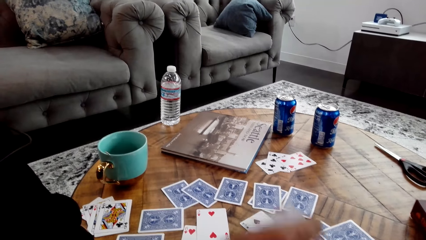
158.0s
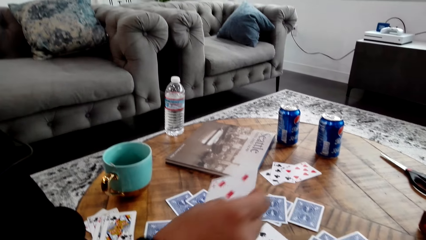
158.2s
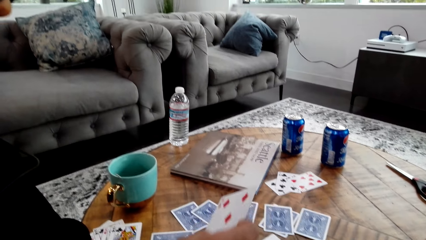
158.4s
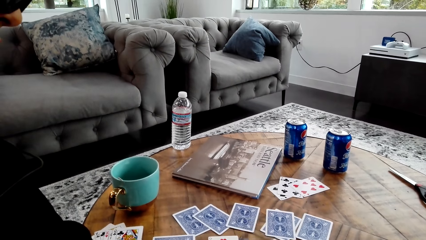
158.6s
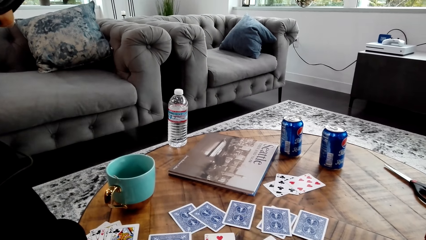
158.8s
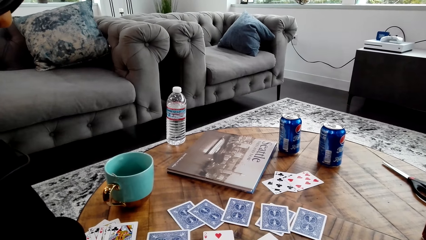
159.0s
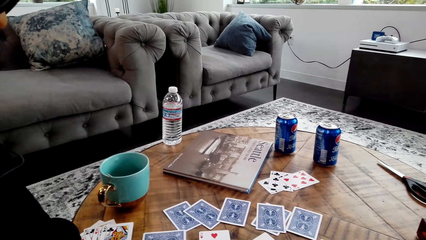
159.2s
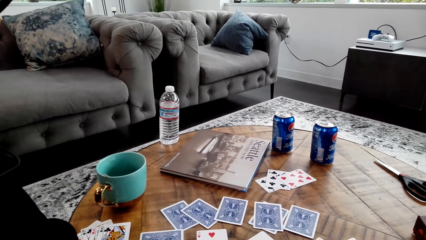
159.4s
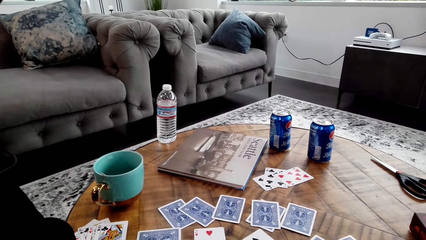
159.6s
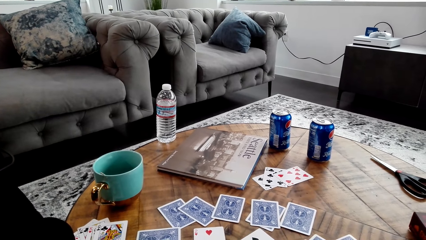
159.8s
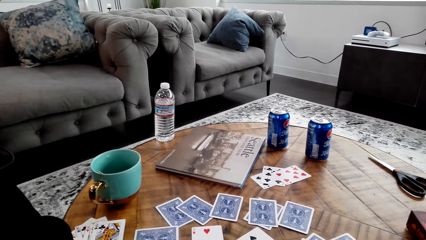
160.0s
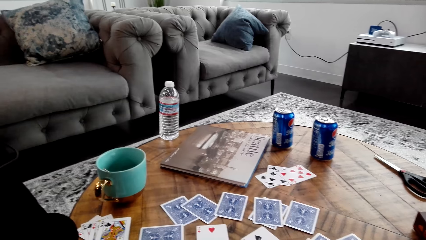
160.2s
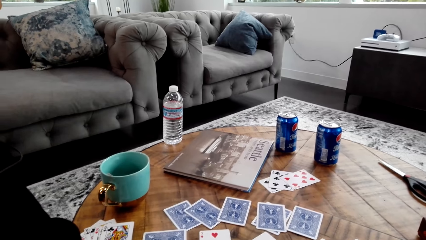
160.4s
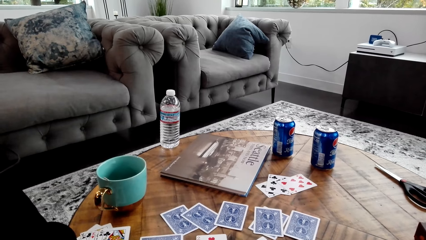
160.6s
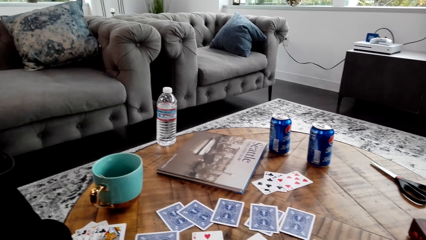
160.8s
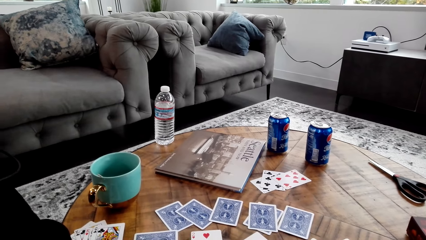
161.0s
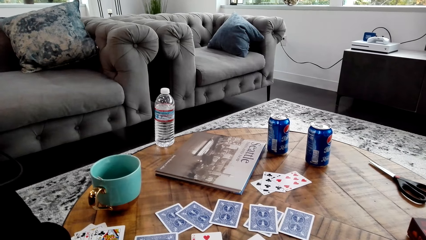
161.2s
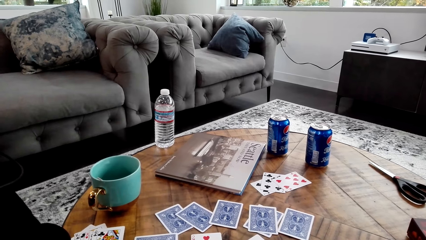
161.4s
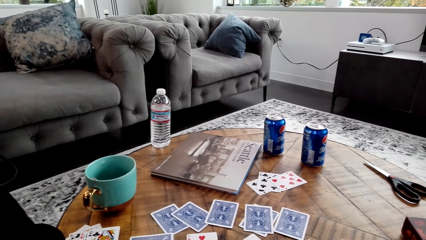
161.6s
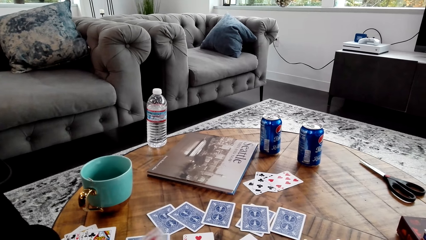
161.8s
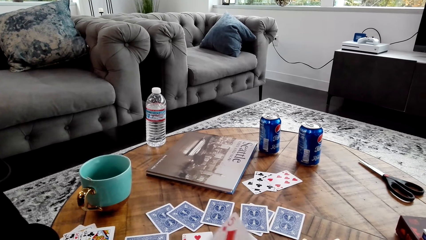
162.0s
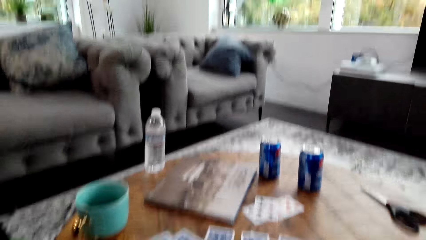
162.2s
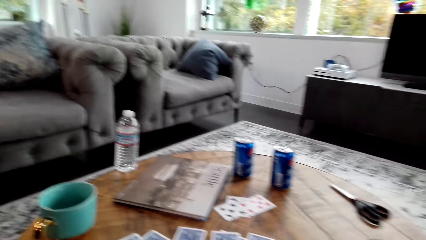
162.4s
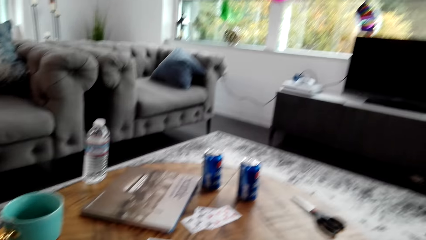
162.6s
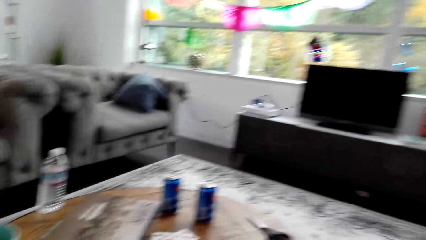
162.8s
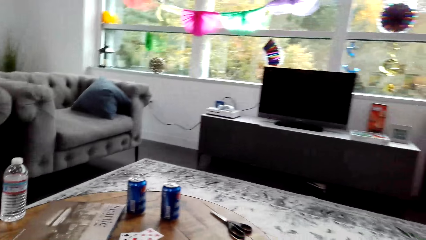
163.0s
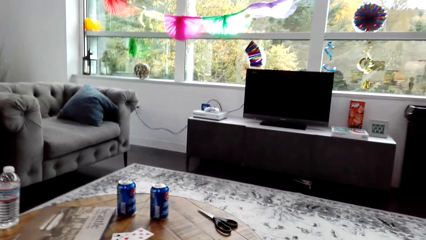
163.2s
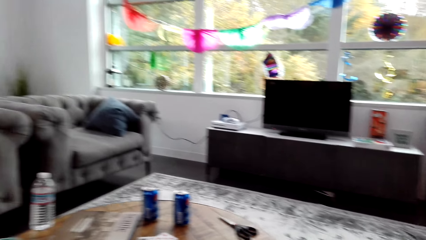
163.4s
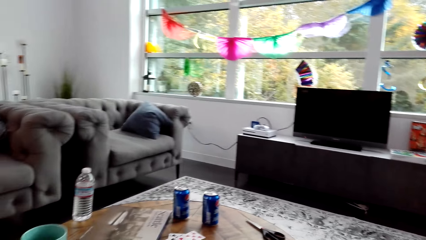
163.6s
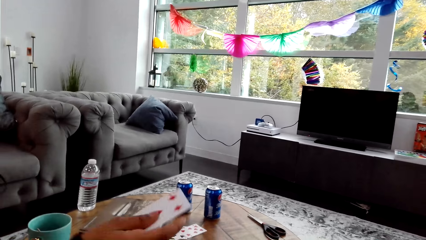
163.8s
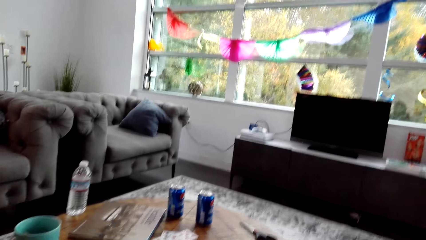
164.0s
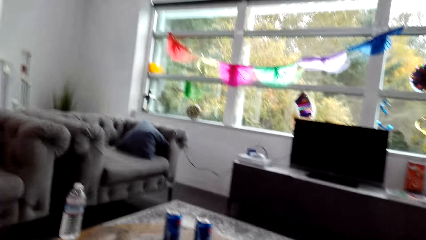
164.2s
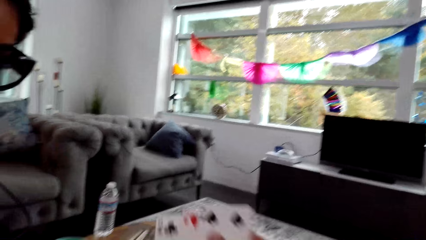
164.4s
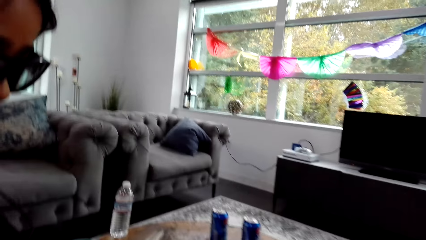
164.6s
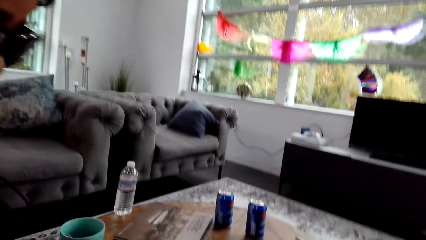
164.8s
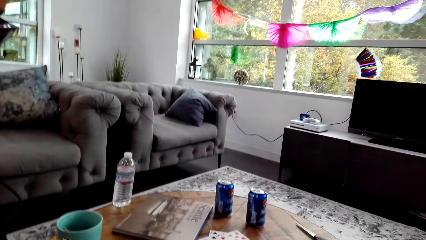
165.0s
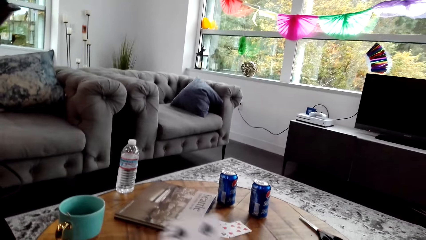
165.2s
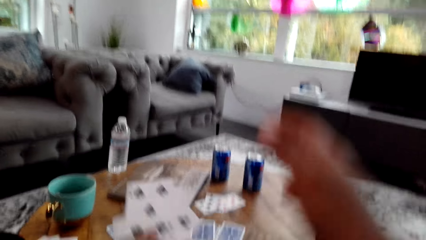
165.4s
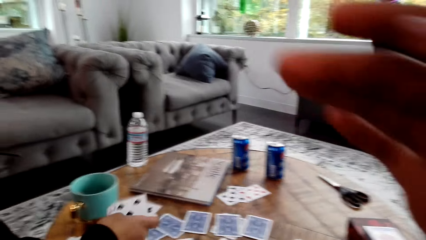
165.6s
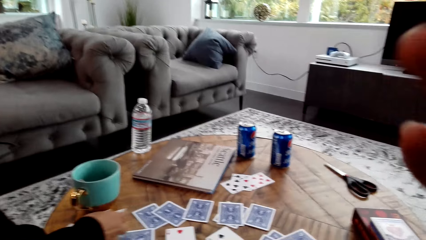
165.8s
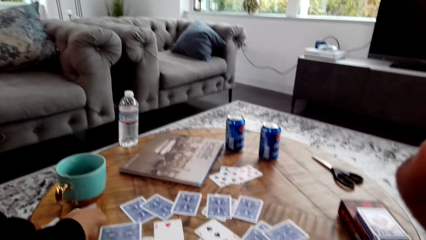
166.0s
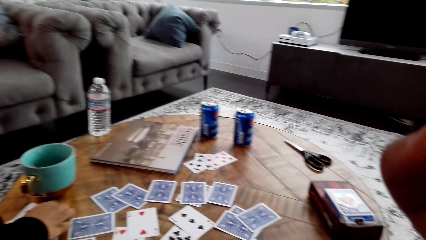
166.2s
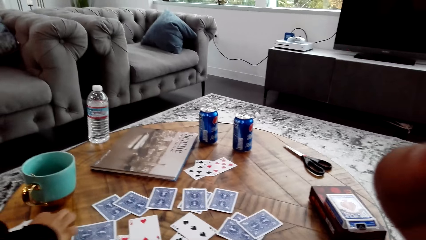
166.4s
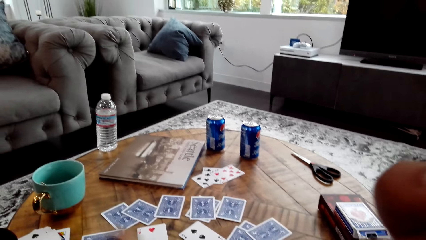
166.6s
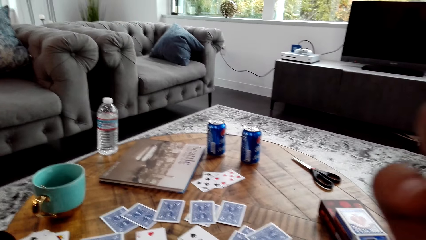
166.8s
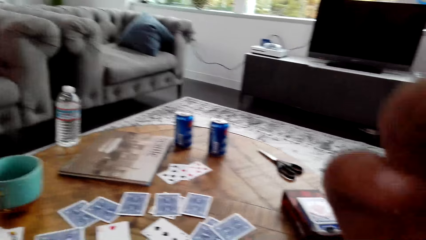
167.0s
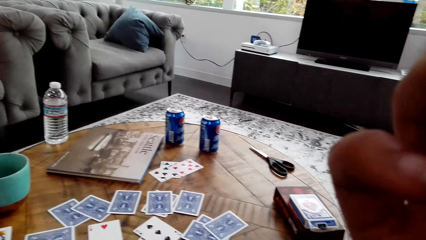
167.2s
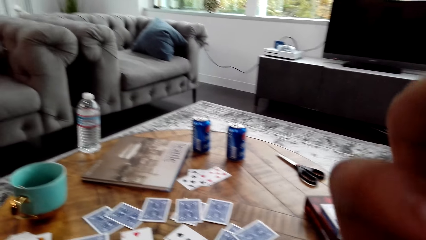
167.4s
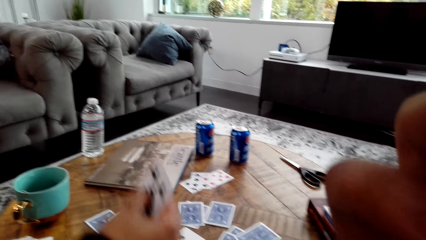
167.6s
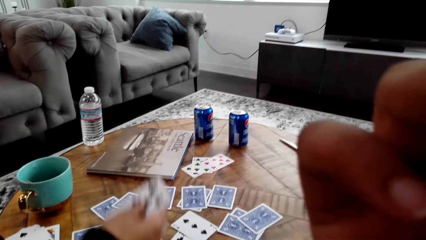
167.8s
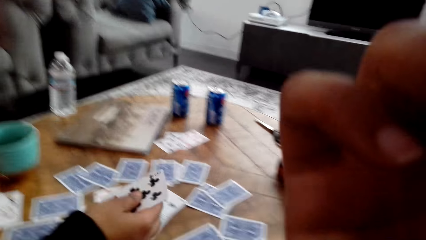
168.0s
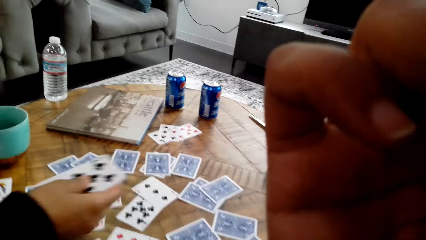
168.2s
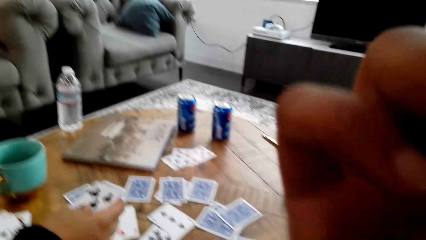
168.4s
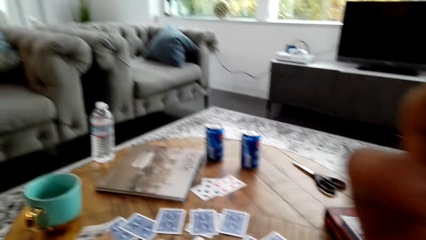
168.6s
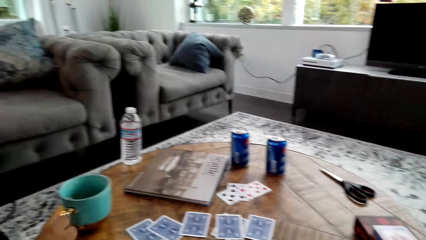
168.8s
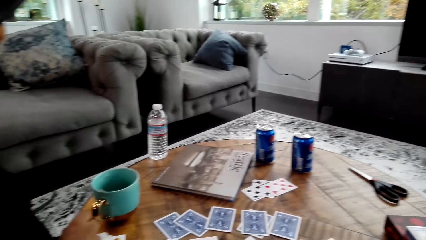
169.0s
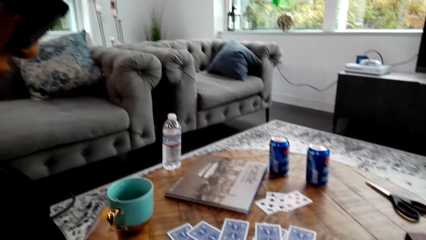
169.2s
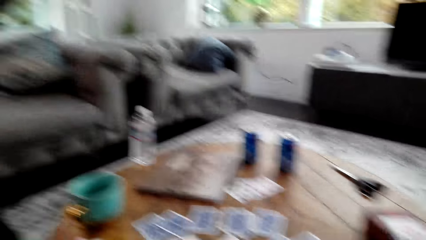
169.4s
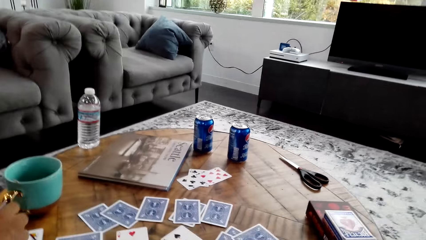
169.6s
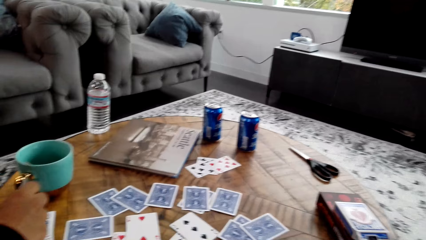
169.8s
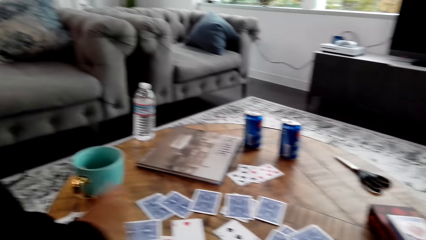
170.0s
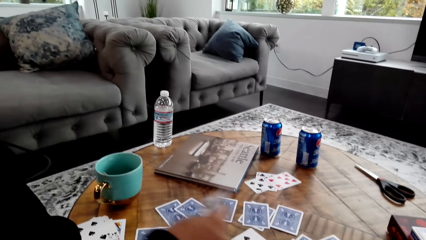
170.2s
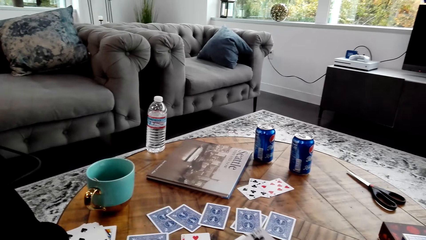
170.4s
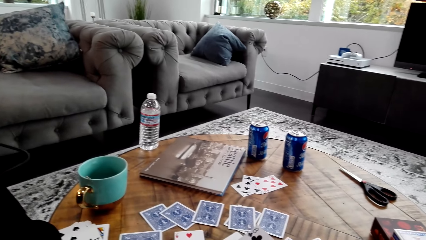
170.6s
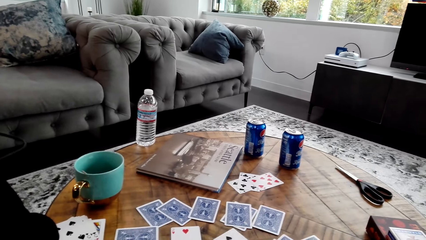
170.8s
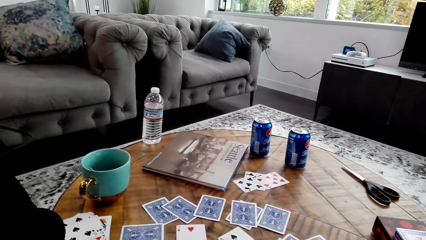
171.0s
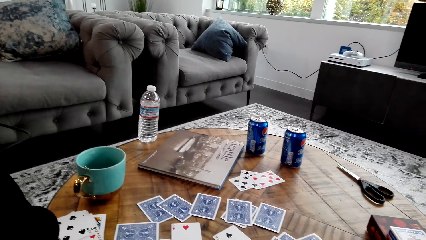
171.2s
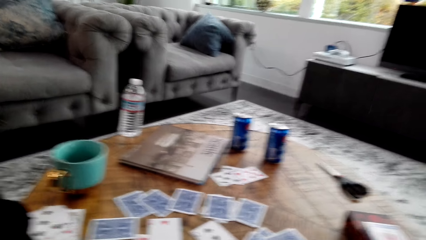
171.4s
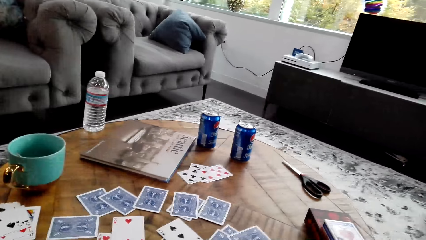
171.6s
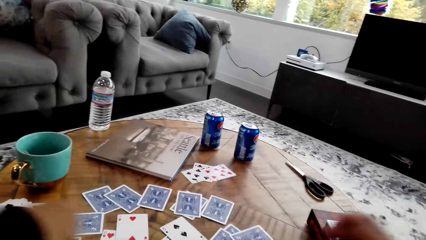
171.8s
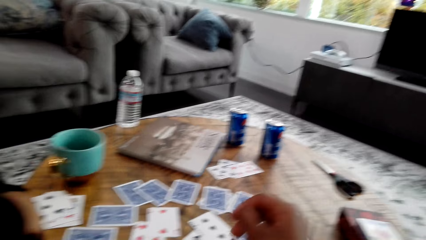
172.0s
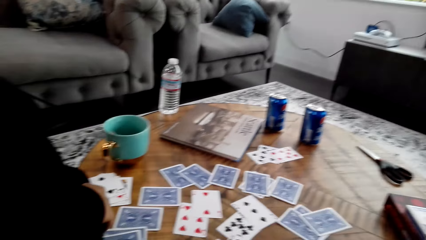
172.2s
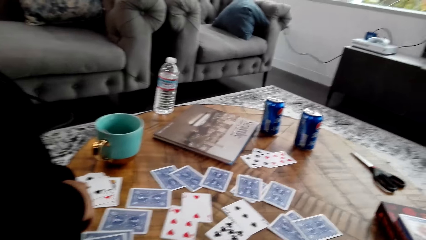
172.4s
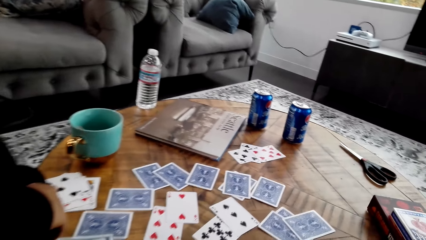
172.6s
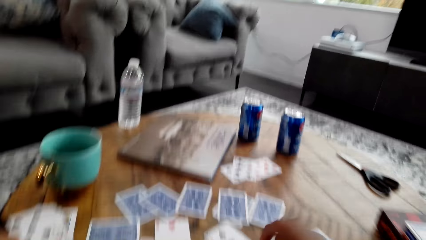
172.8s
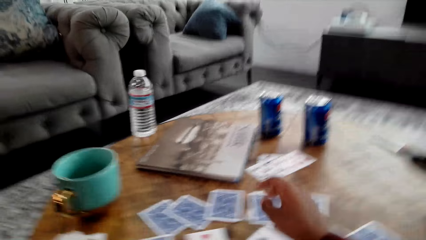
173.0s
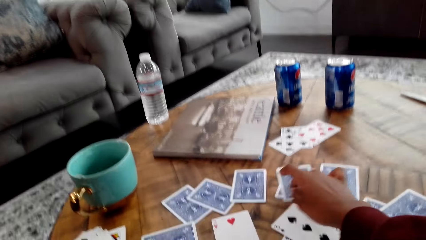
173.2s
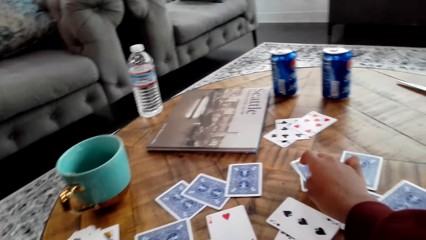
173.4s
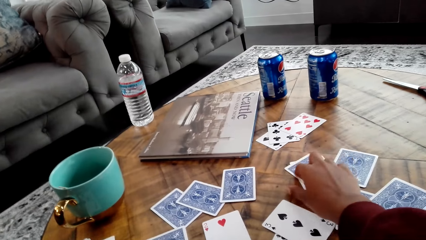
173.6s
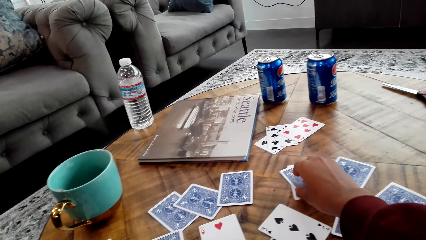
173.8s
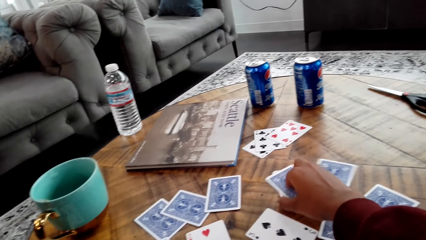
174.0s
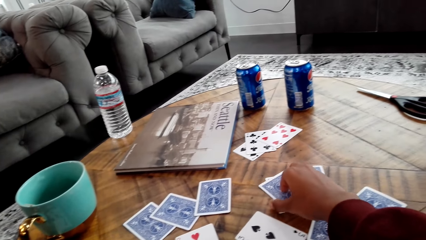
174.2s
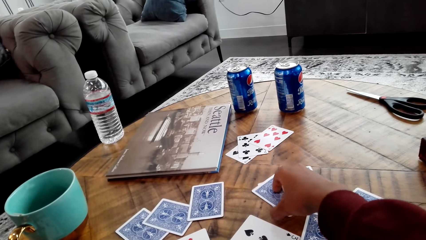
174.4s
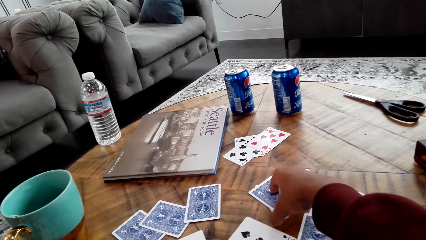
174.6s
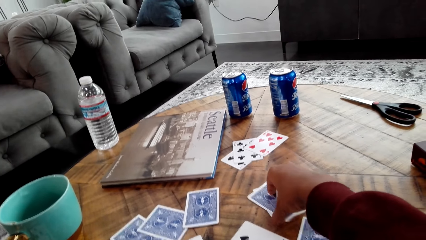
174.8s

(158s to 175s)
A woman holds another card. The woman moves a card. The woman holds a card. The camera wearer touches her face with her hand. The woman puts down cards. The woman holds a card. The camera wearer pushes the cards on a table with her hand.
